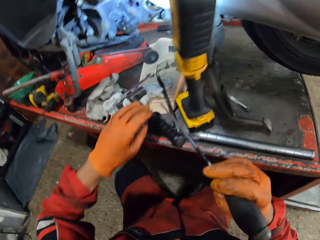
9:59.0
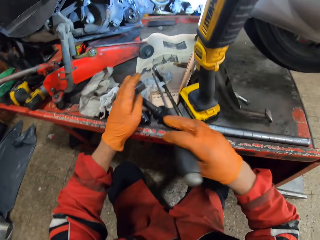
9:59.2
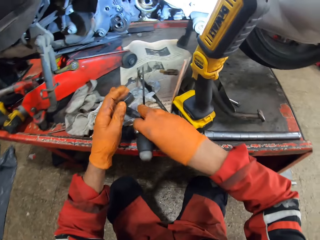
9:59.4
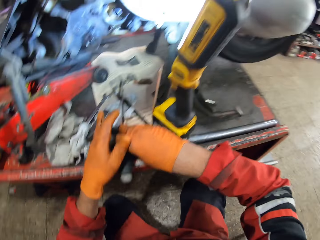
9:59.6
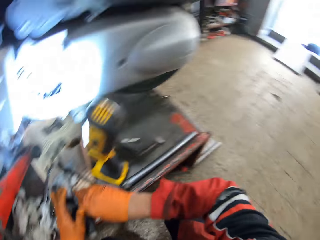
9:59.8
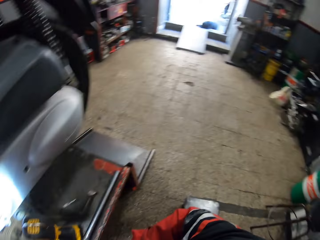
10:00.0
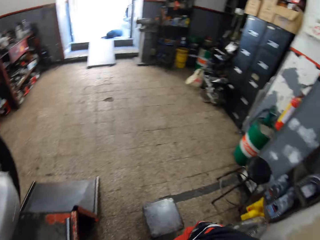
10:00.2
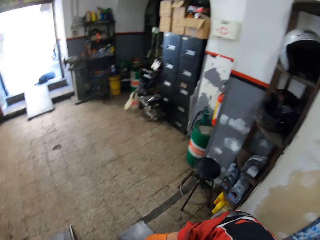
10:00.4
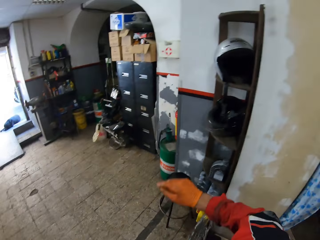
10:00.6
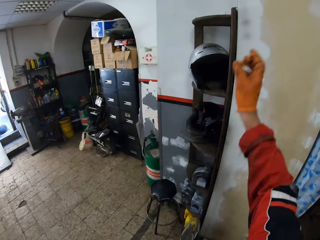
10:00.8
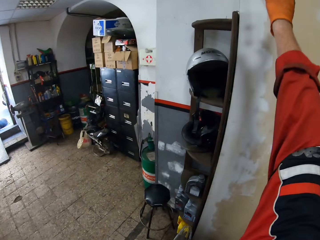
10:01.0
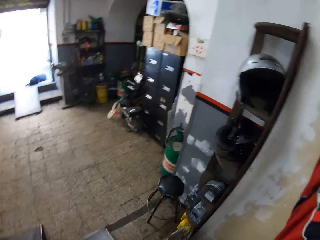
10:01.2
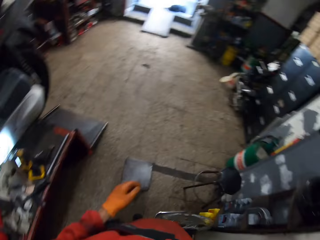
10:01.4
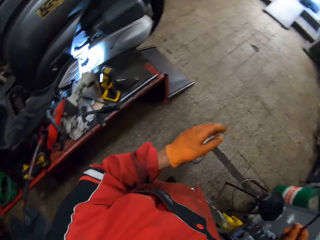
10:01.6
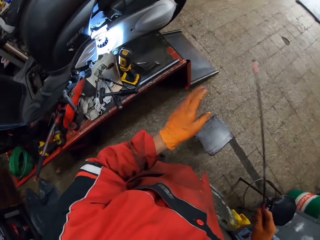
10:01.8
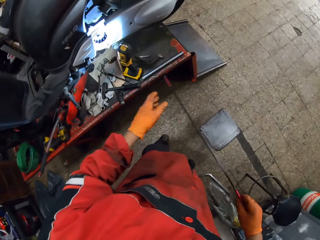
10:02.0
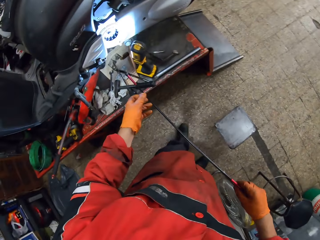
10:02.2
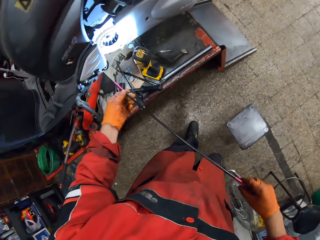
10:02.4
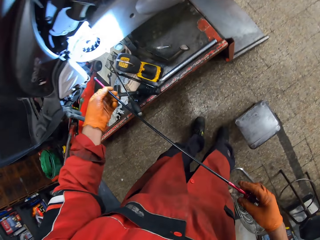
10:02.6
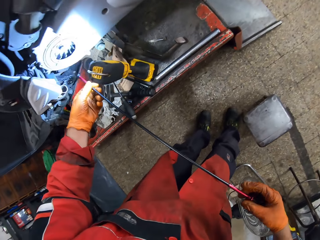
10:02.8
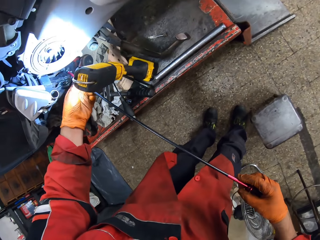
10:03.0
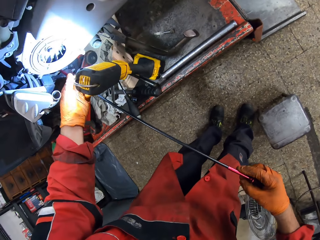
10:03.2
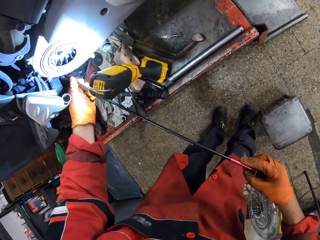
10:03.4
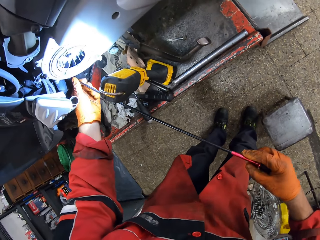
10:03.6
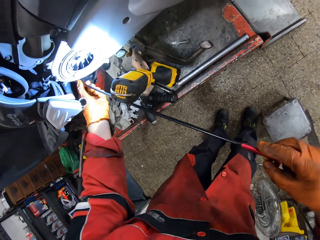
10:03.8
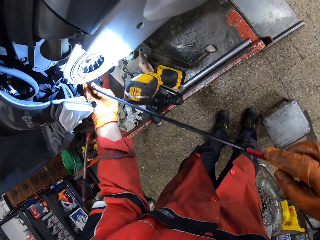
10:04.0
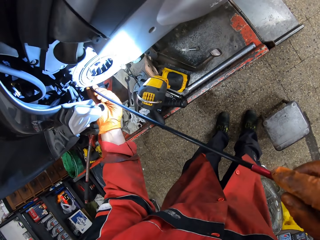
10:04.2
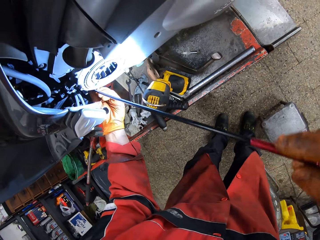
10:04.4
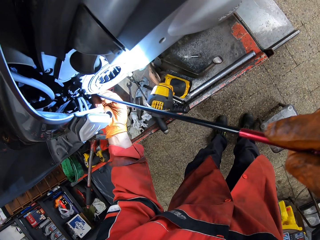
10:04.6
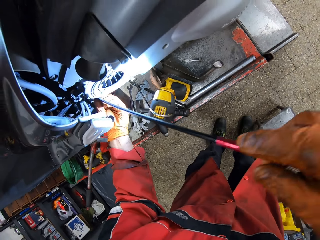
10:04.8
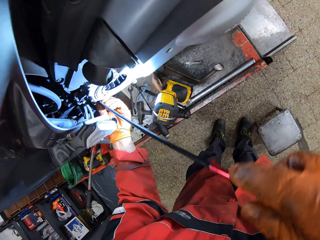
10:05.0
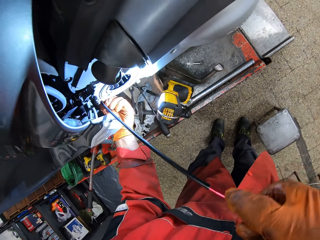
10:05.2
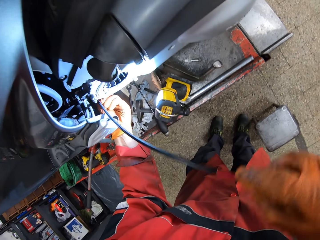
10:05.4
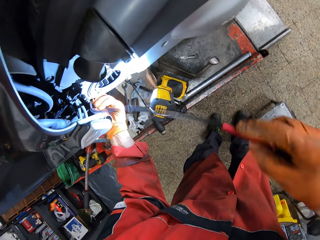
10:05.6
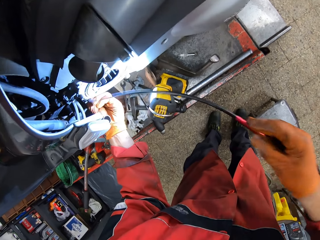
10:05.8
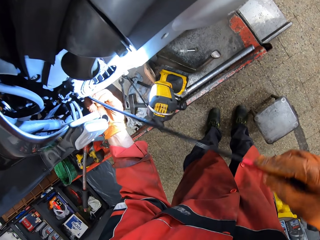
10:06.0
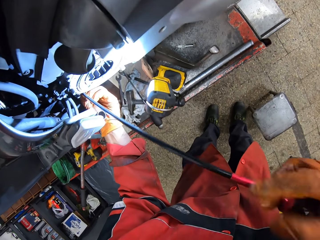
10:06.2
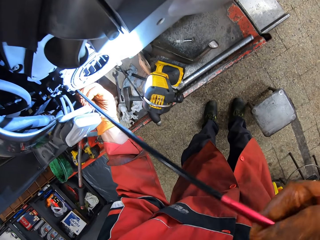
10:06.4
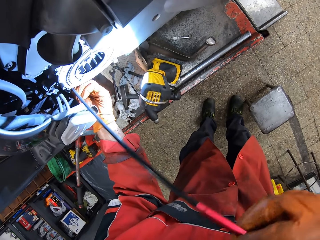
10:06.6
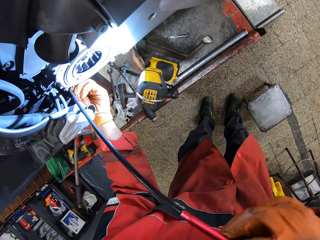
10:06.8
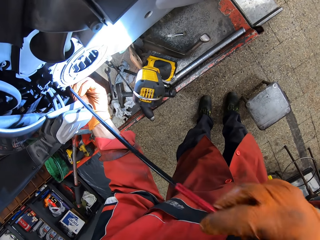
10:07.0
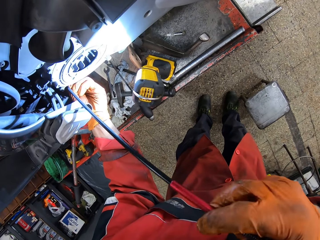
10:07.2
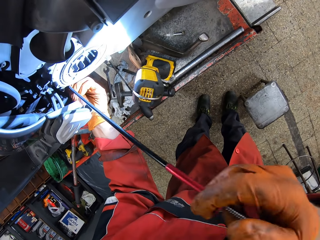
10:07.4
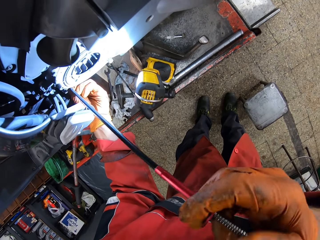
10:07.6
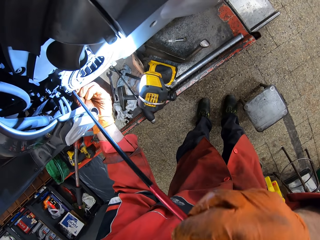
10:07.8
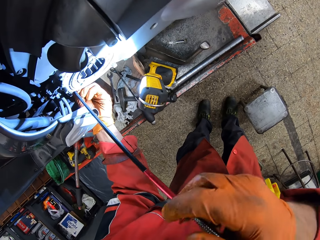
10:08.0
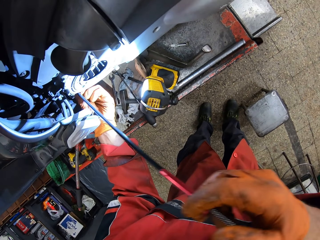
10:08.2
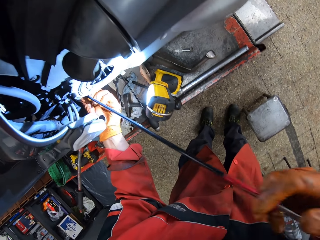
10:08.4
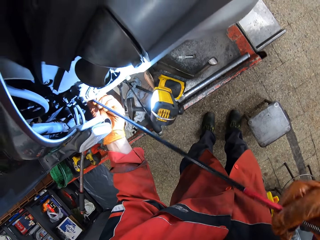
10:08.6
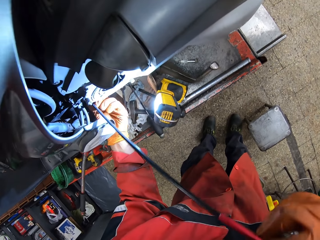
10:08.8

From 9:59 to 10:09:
The camera wearer drops the screwdriver on the workbench. He looks around the garage. He picks a long screwdriver from the wall with his right hand. He lifts his hand. He holds something. He inserts the long screwdriver into the motorcycle with both hands. He fixes the bolt with something.

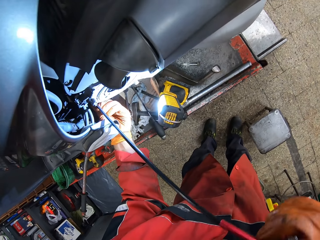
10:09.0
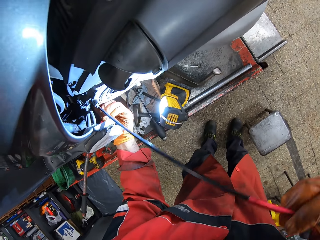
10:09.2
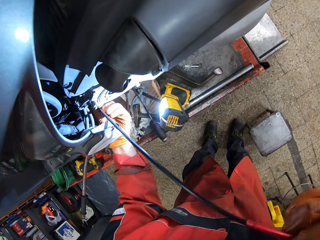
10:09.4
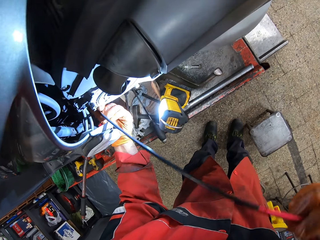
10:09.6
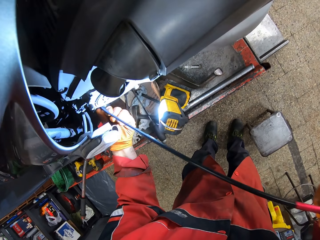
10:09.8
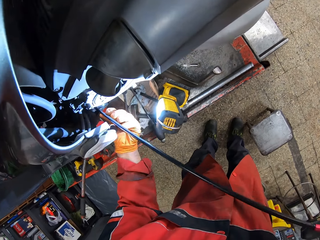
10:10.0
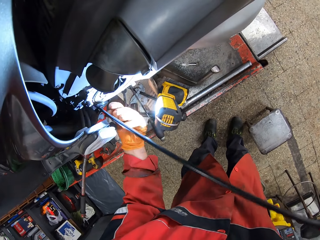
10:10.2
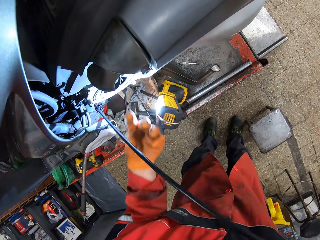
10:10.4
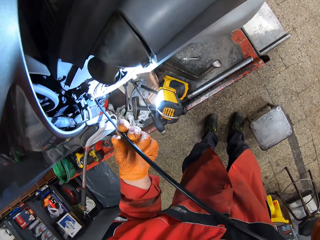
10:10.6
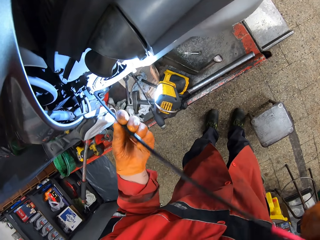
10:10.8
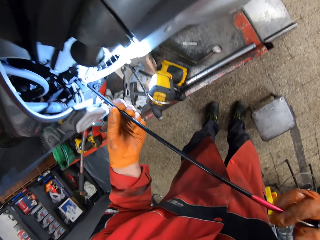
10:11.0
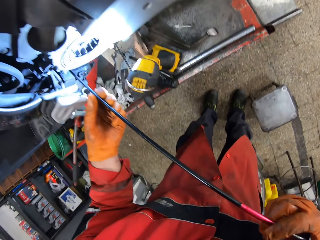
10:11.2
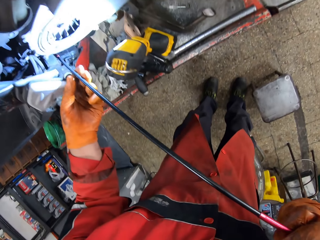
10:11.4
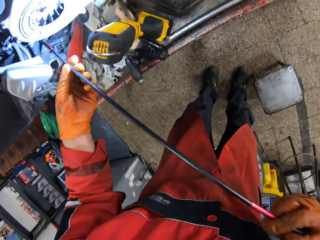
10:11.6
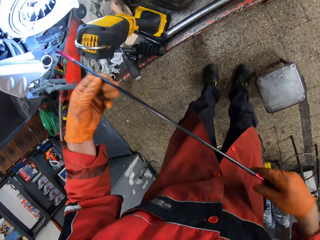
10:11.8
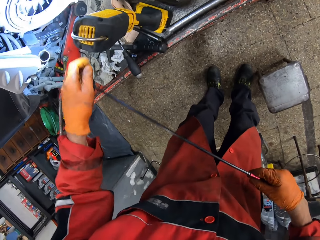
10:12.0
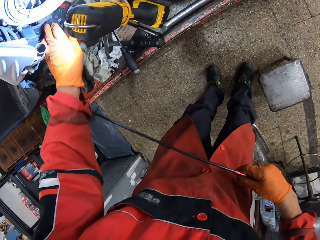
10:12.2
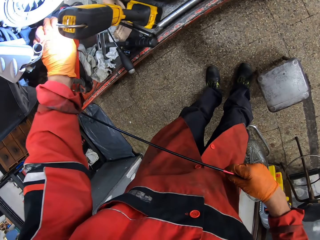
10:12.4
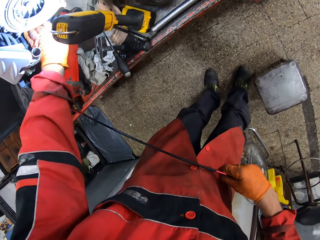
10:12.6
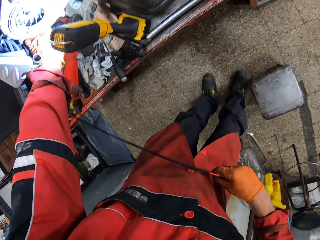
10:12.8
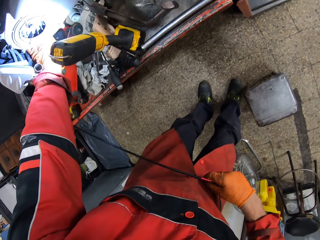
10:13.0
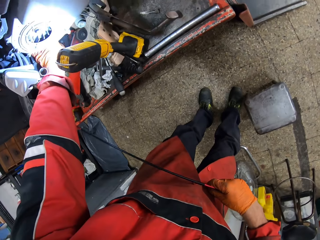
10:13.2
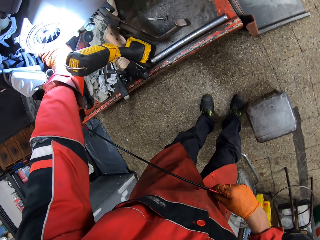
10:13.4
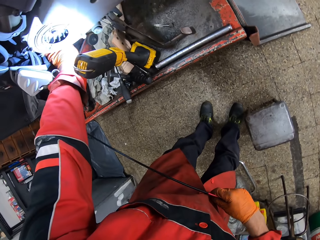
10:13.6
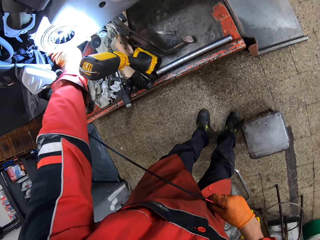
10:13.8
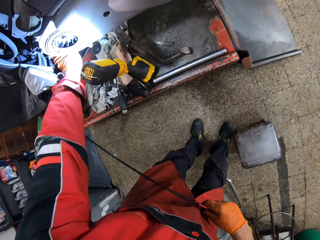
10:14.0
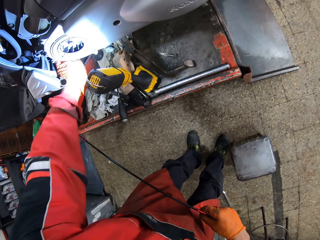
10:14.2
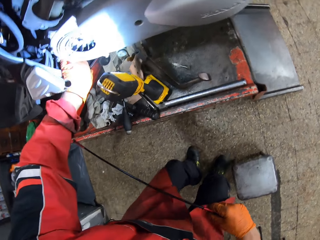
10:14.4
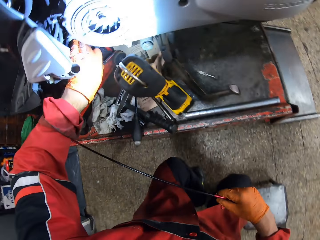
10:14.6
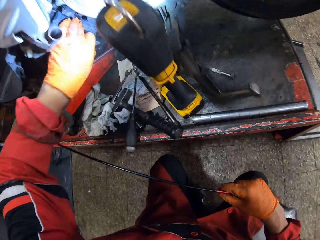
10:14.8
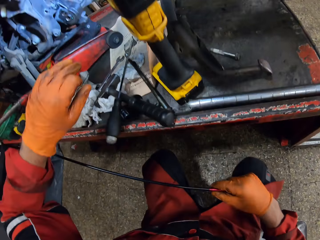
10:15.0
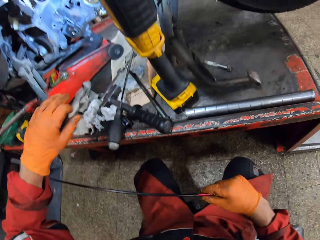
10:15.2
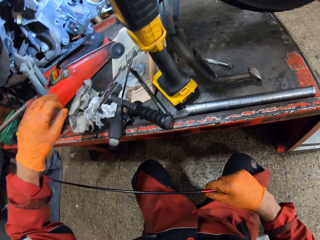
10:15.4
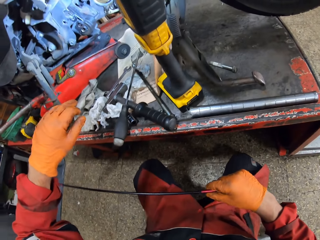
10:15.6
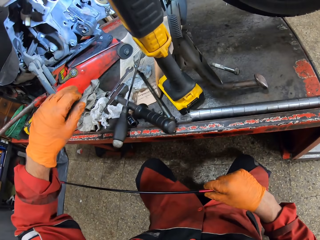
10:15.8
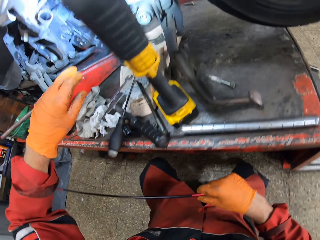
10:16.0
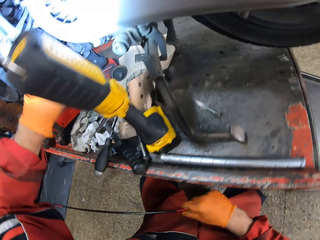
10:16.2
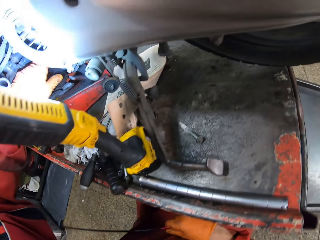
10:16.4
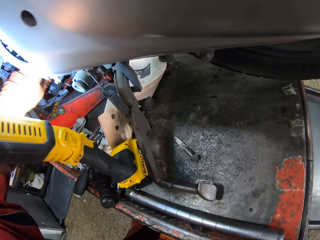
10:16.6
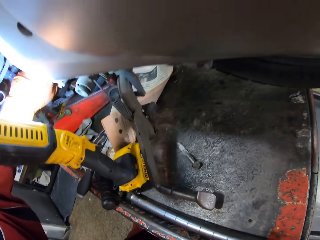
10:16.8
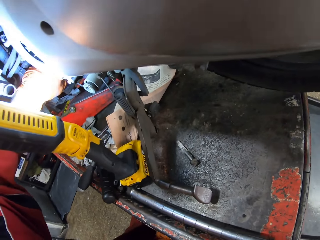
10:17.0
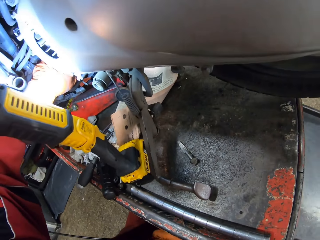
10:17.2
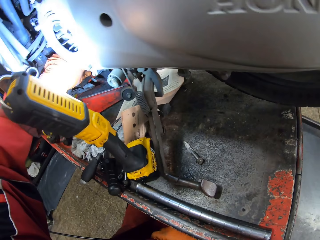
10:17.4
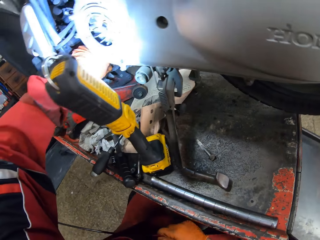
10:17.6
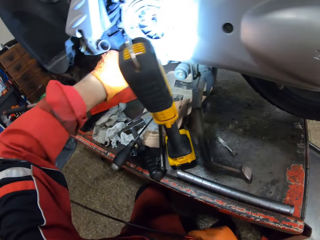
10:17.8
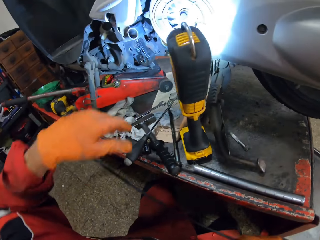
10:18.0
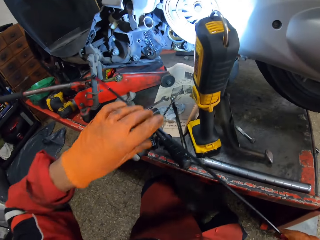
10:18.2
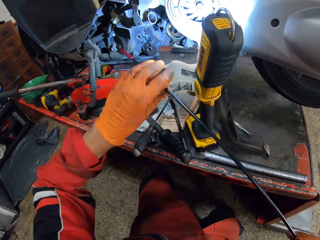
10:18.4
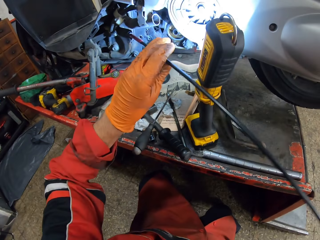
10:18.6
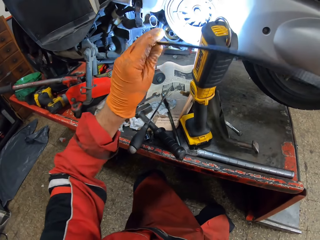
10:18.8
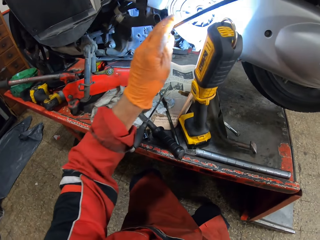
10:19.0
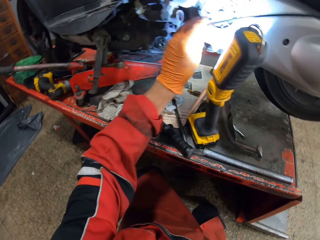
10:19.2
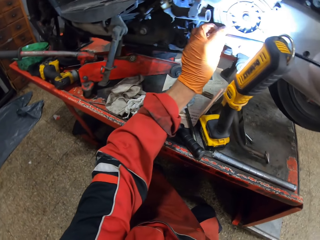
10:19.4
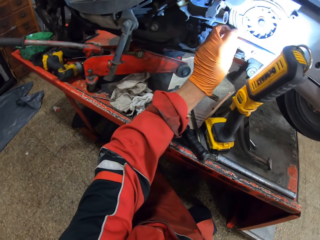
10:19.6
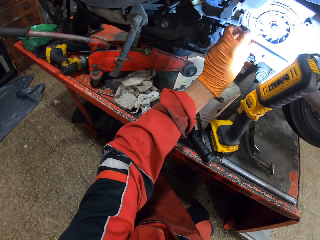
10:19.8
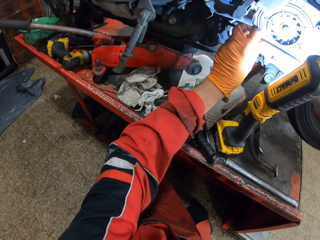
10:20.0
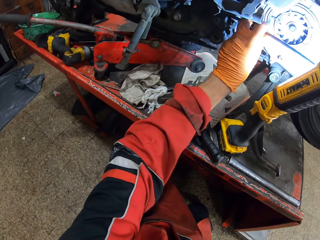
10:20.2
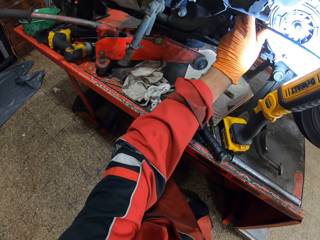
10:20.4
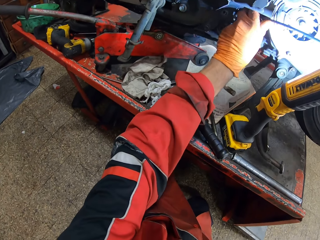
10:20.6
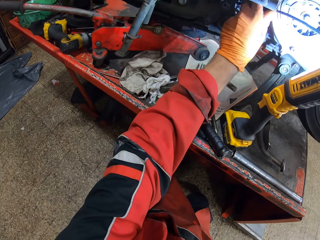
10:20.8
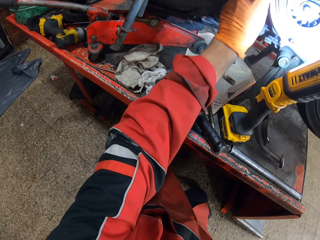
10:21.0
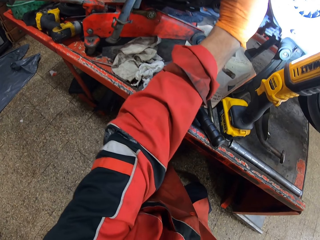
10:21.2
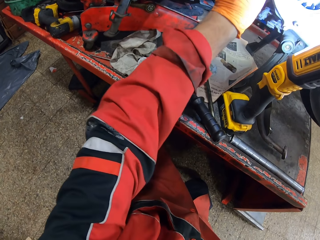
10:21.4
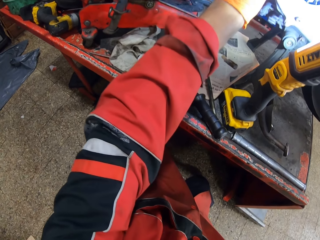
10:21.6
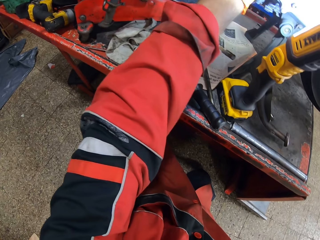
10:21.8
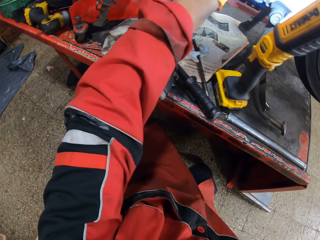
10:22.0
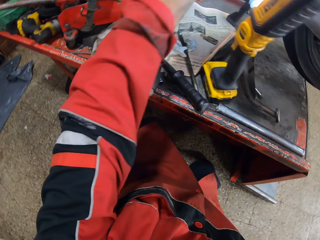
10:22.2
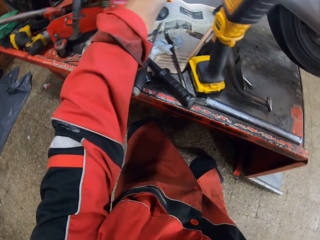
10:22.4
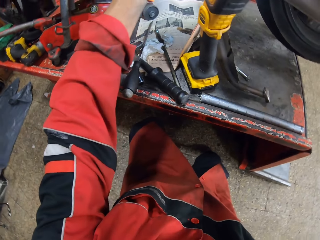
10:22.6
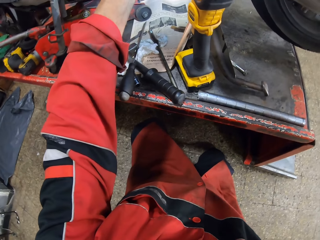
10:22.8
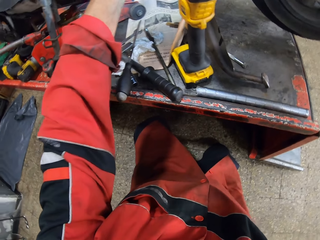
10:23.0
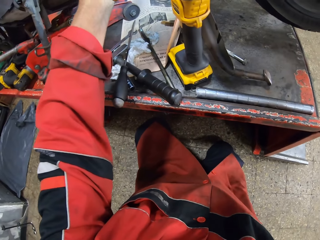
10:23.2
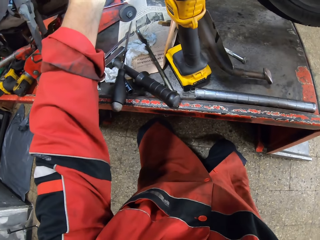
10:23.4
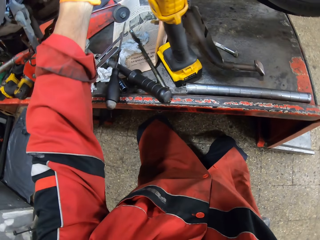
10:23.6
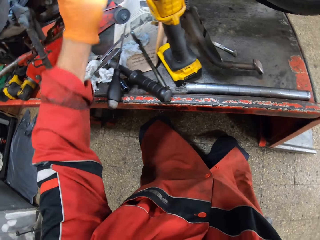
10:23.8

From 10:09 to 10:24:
The camera wearer holds something with his hands. He touches the bolt. He puts his left hand into a part of the motorcycle. He looks at the engine. He touches the bolt with his hand. He holds something. He inserts the long screwdriver into the motorcycle with both hands. He fixes the bolt with something.
